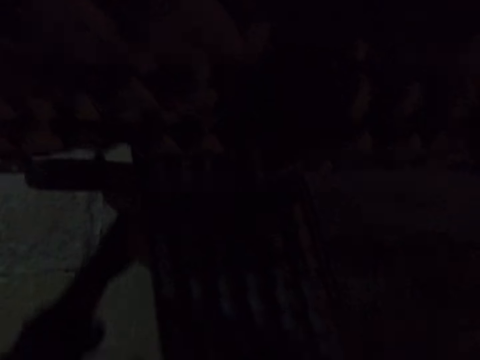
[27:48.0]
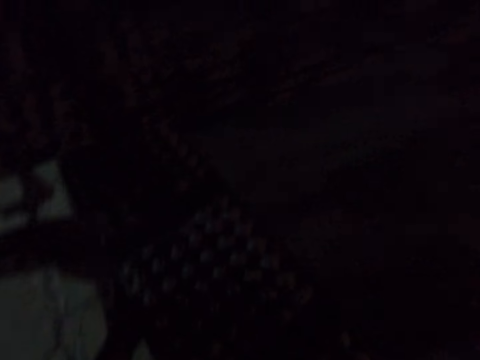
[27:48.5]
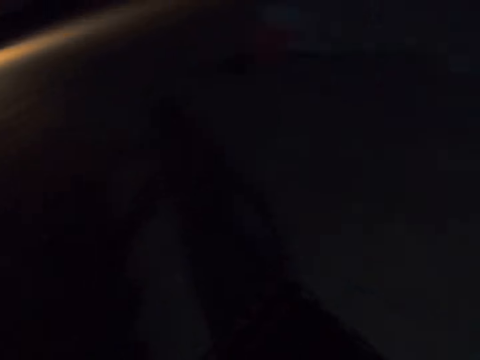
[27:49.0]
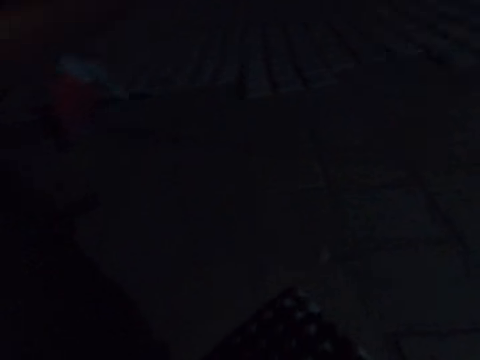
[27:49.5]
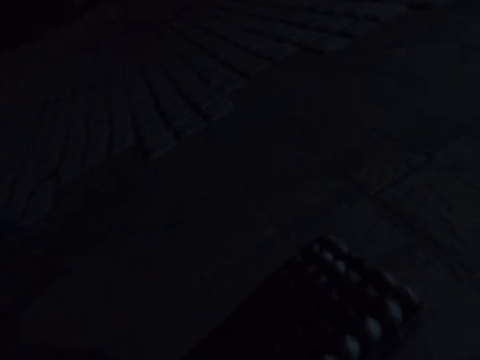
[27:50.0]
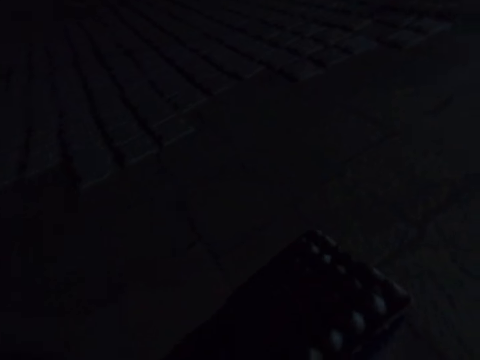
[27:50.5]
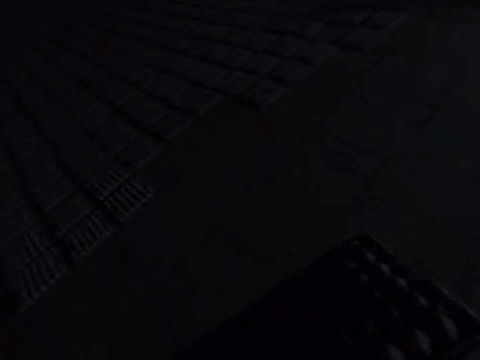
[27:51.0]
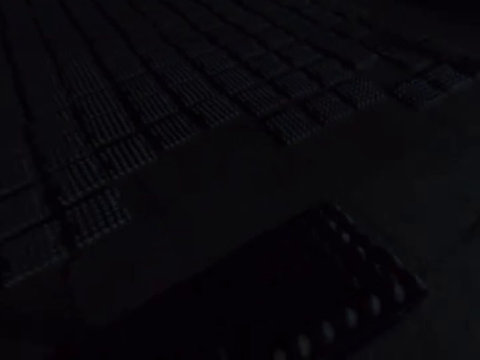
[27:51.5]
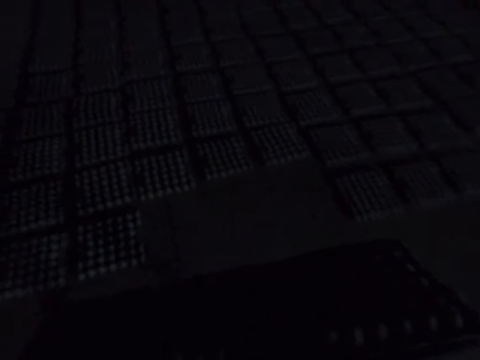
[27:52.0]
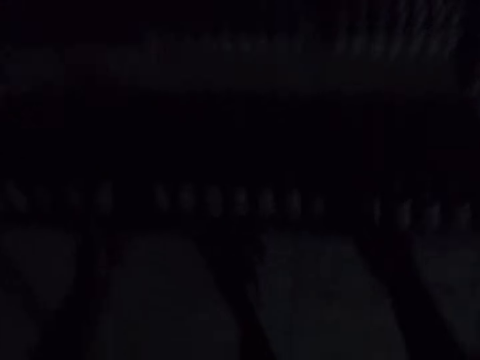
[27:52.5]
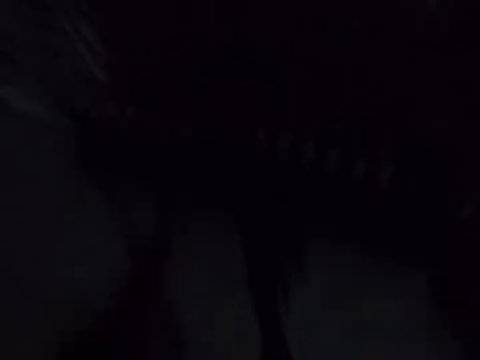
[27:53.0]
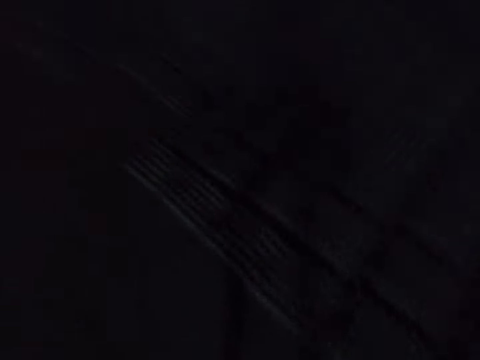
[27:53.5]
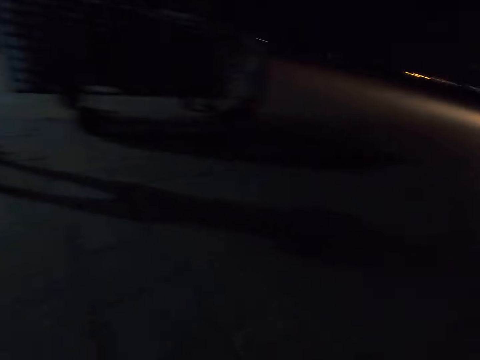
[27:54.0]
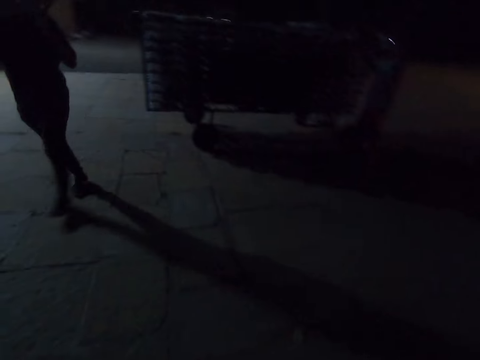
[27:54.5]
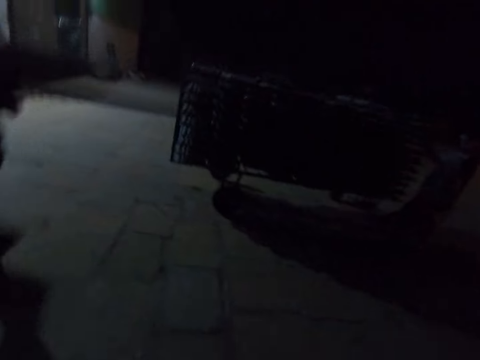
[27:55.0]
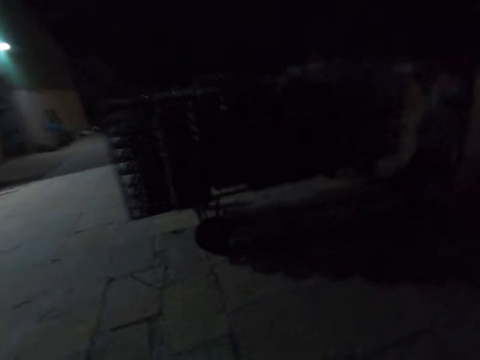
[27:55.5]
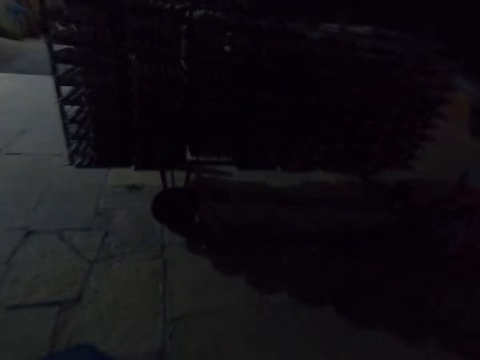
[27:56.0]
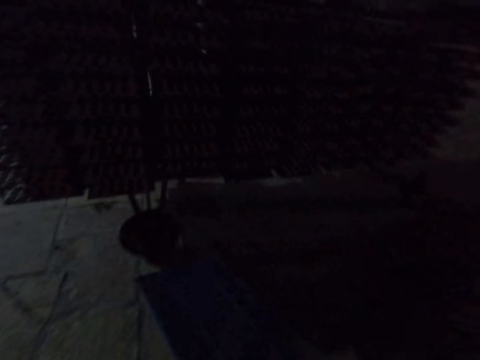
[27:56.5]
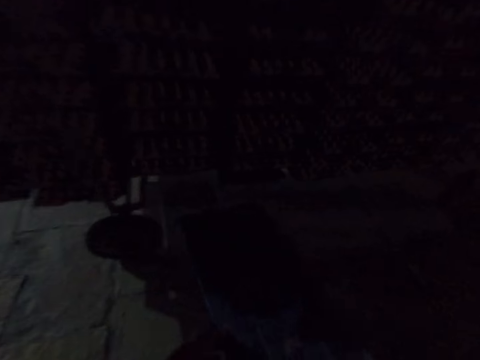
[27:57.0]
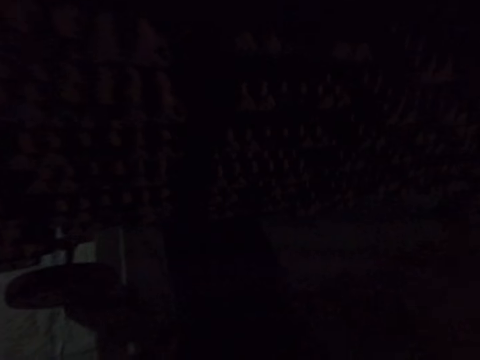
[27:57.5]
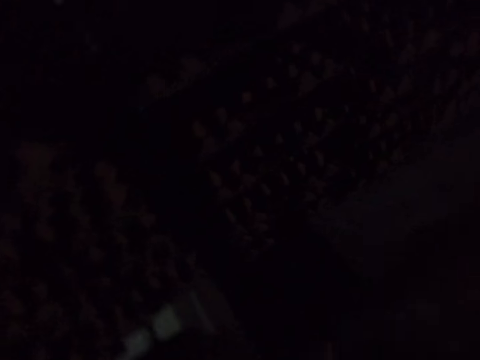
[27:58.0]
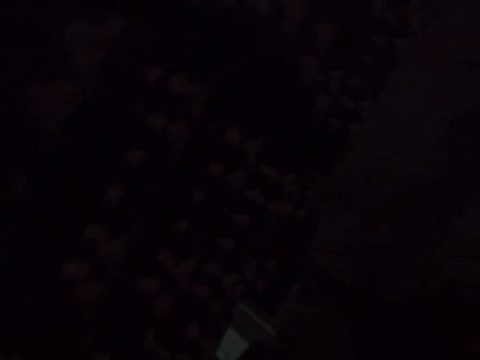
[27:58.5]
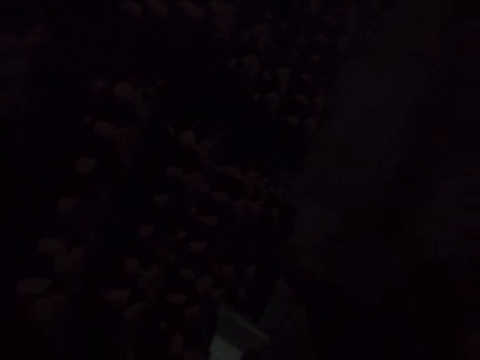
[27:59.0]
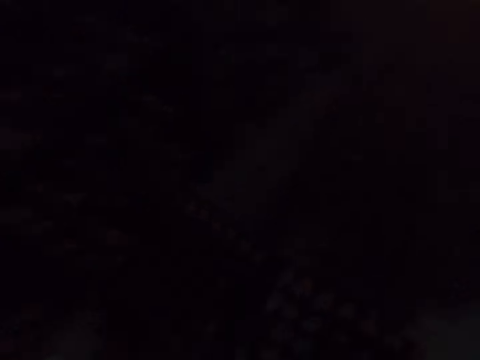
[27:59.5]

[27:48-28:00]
The camera wearer picks up an egg tray. They walk around. They drop the egg trays. They walk around. A man carries egg trays. The camera wearer drops a board.

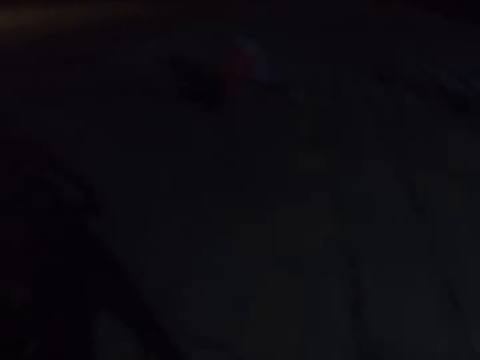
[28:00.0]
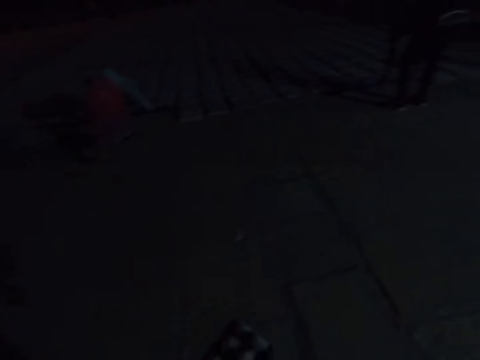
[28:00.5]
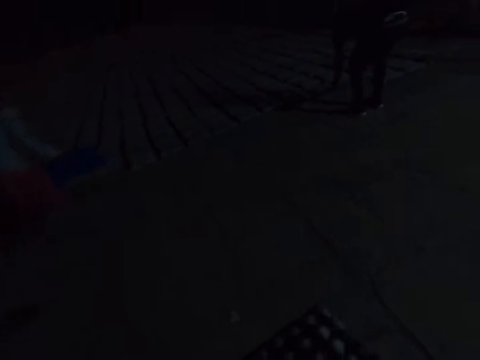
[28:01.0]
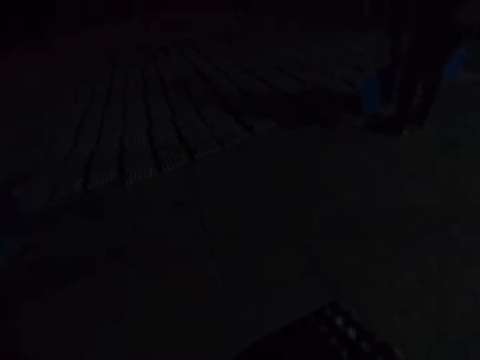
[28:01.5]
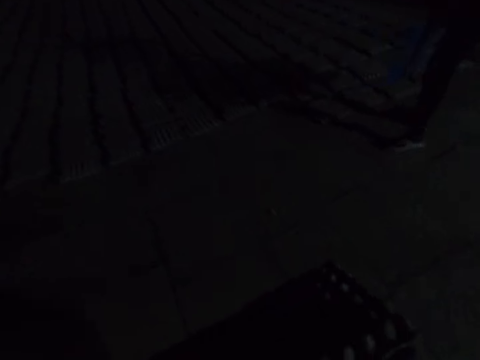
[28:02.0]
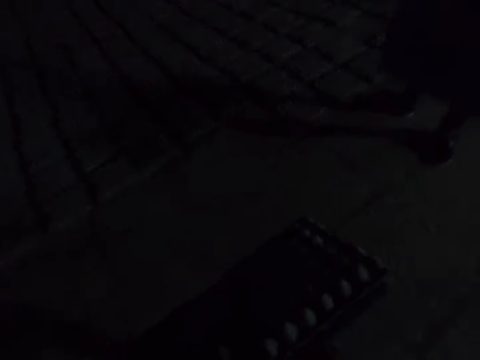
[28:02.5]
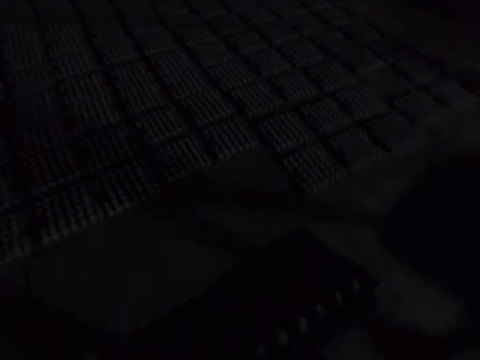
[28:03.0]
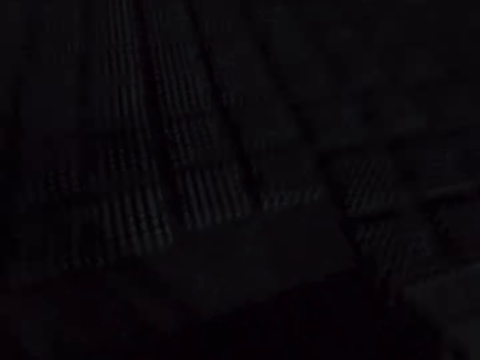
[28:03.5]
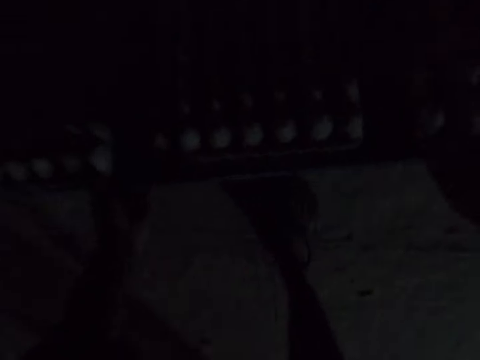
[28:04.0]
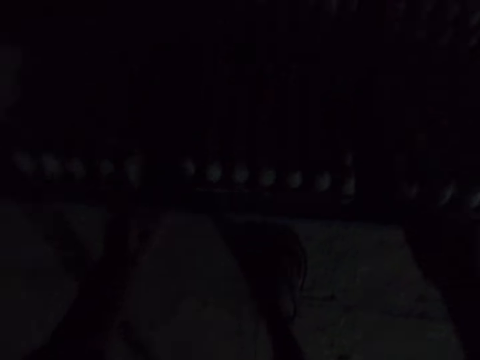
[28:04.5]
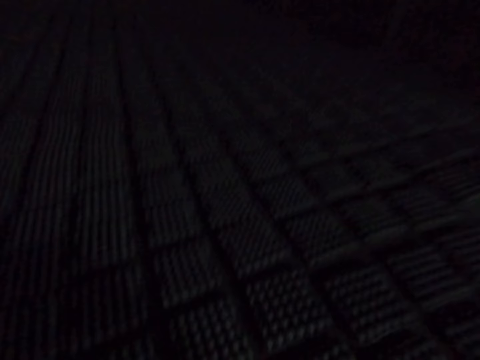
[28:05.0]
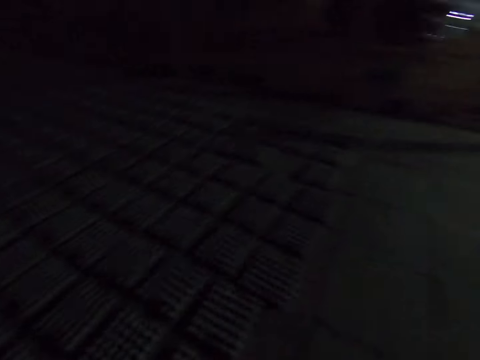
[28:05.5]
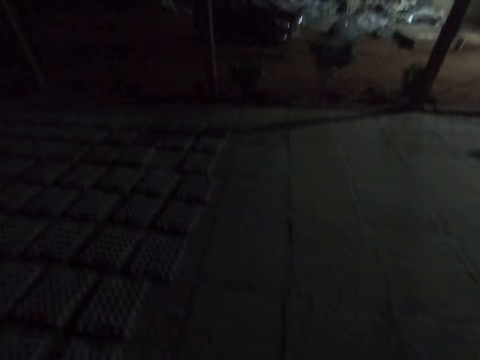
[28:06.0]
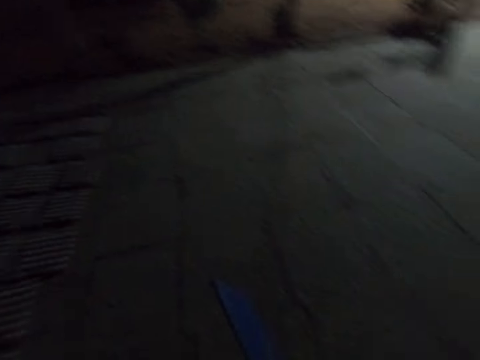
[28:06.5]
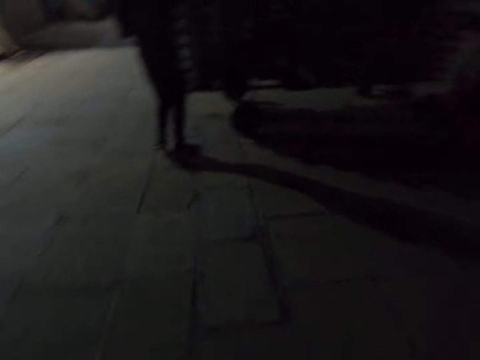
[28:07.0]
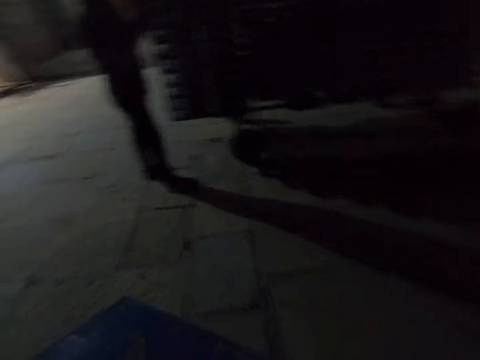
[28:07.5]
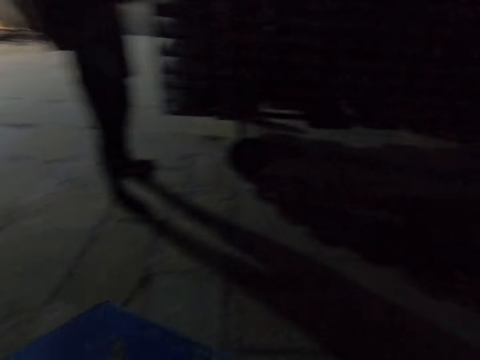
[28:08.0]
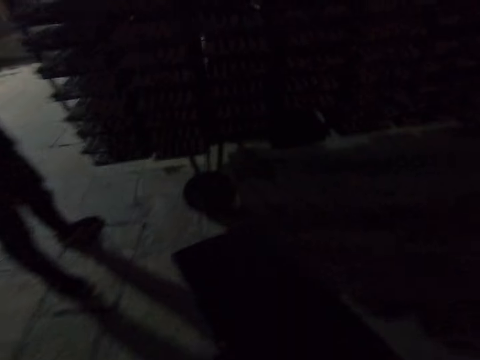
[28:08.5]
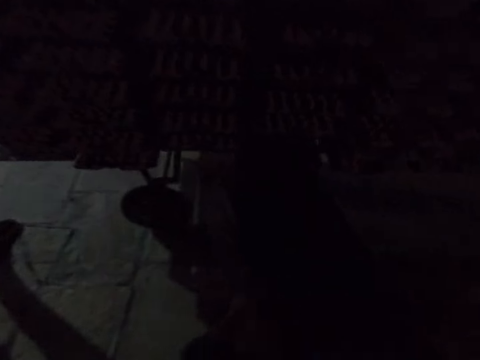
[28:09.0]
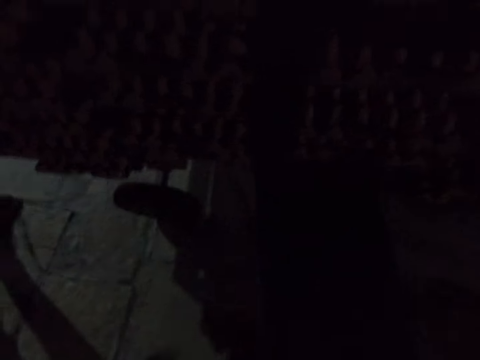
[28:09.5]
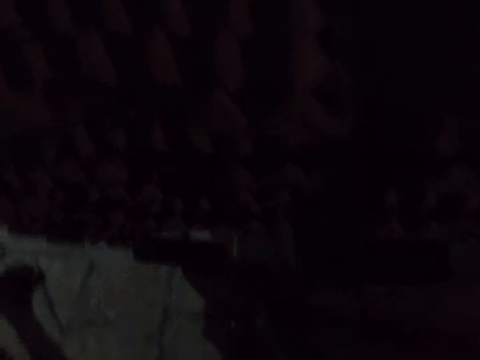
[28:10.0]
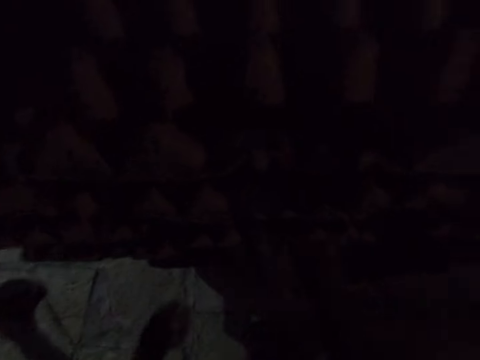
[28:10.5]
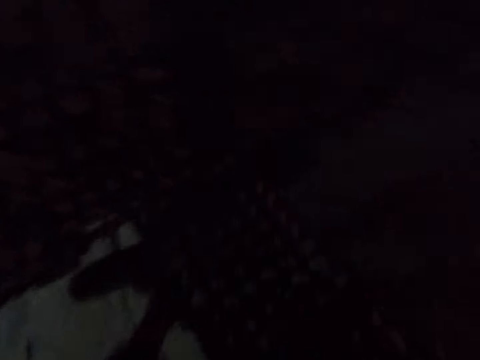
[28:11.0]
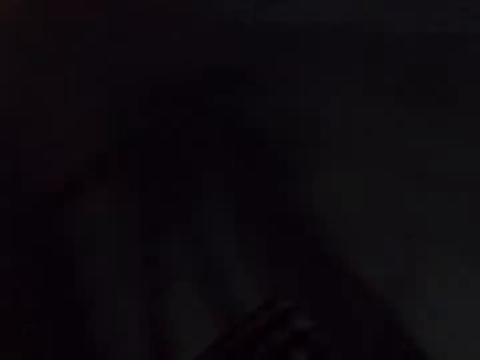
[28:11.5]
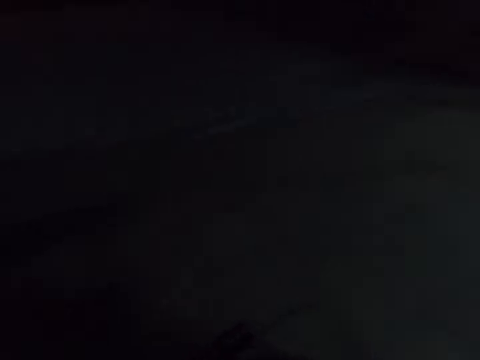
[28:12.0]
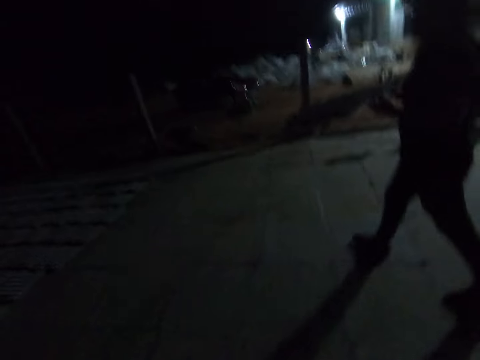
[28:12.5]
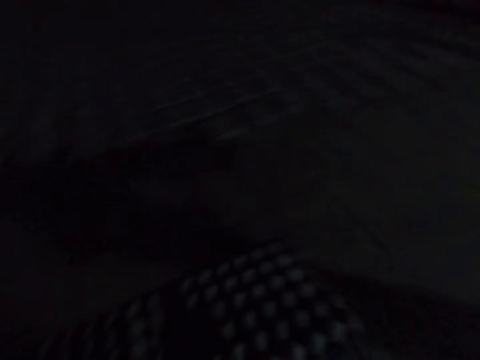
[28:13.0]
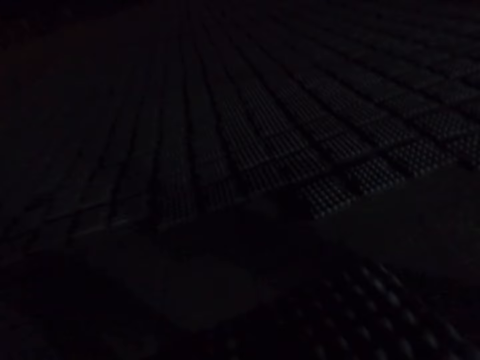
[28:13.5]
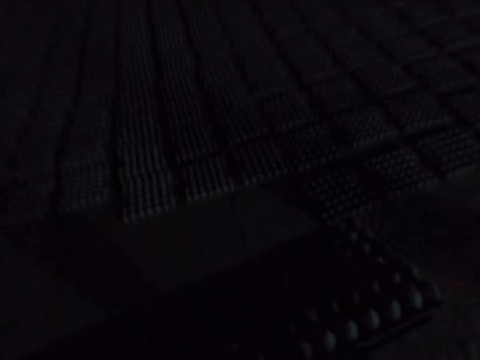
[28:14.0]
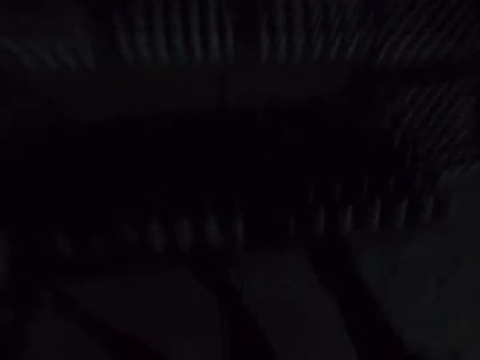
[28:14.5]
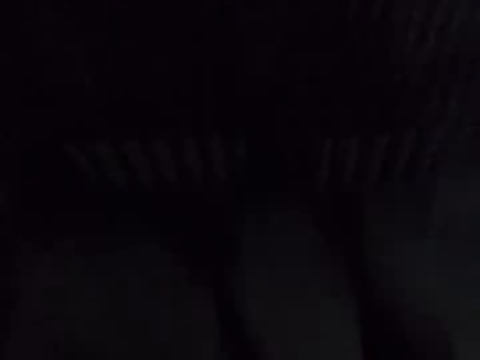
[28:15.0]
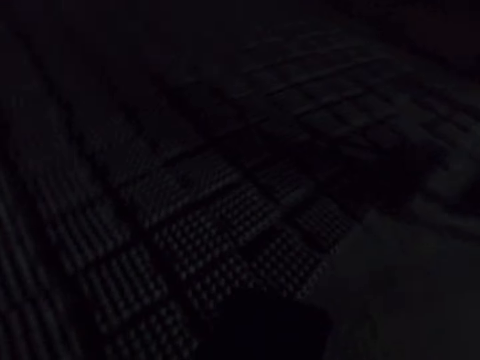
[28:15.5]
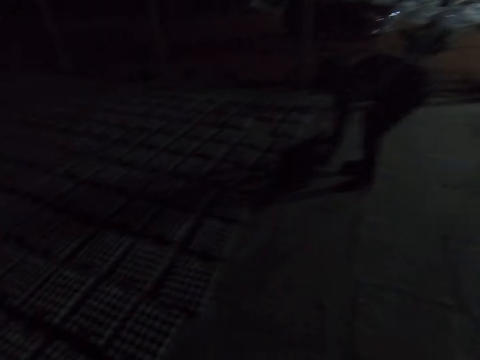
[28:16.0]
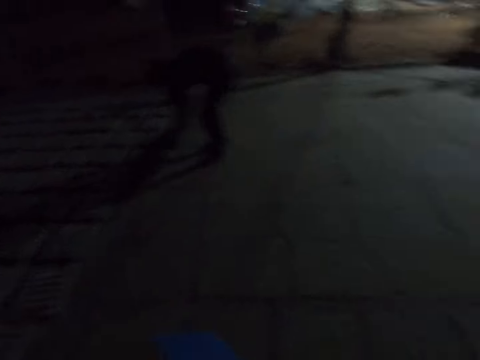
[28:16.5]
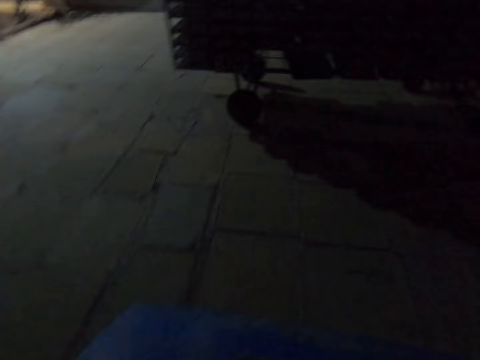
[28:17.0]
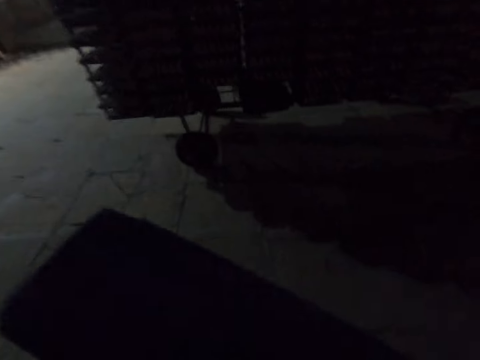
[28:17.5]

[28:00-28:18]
The camera wearer walks around, drops egg trays, and walks around. A man picks up the egg trays. The camera wearer moves their hand towards a trolley and walks around. The man walks around. The camera wearer drops the egg trays and walks around. The man drops the egg trays.
